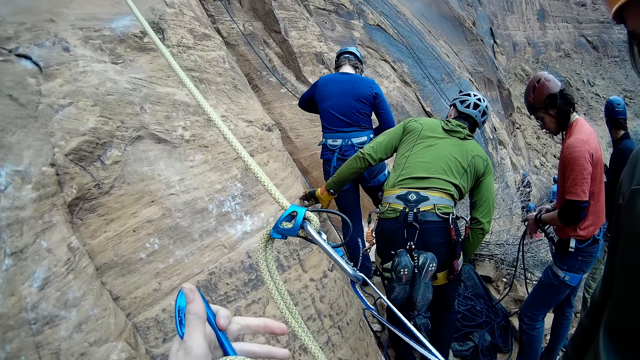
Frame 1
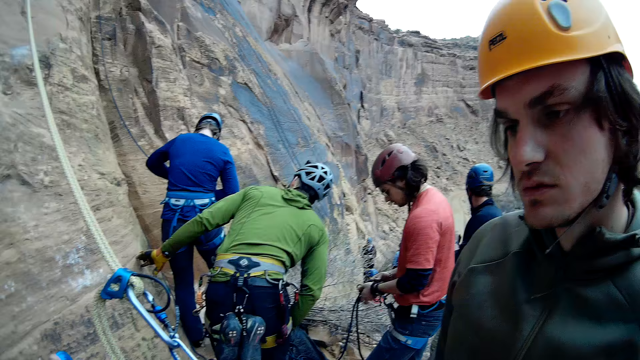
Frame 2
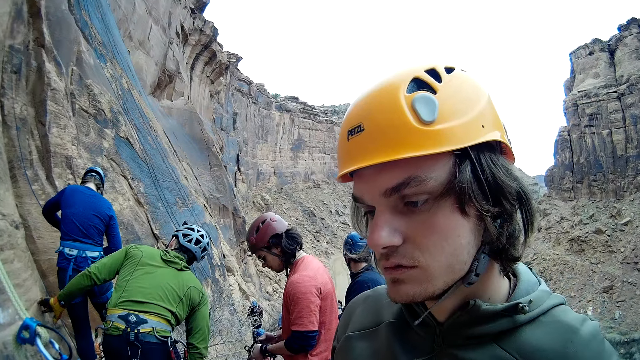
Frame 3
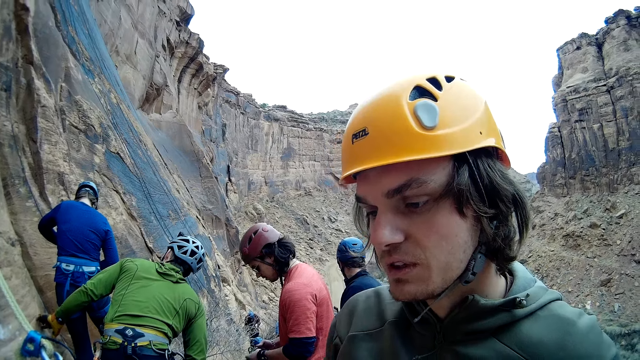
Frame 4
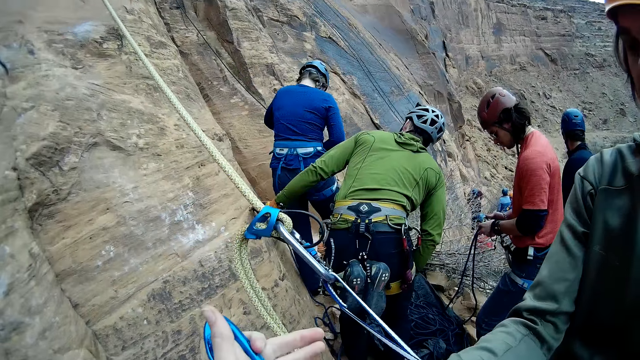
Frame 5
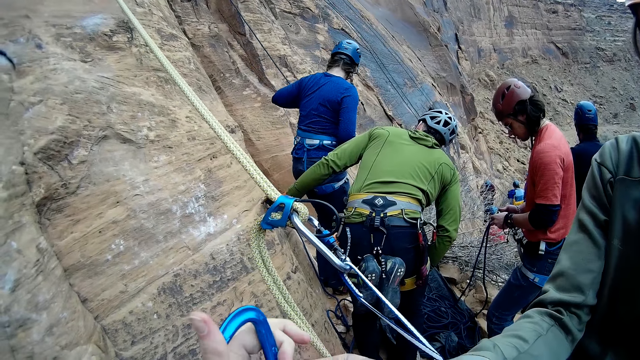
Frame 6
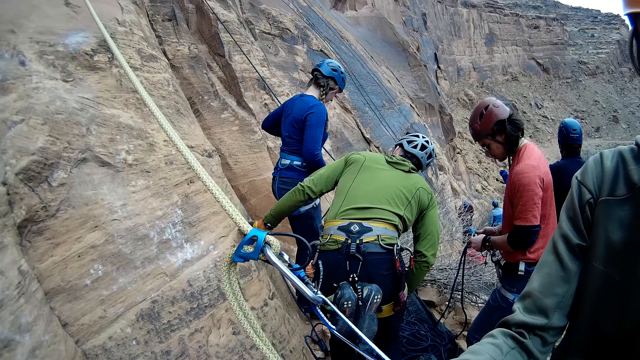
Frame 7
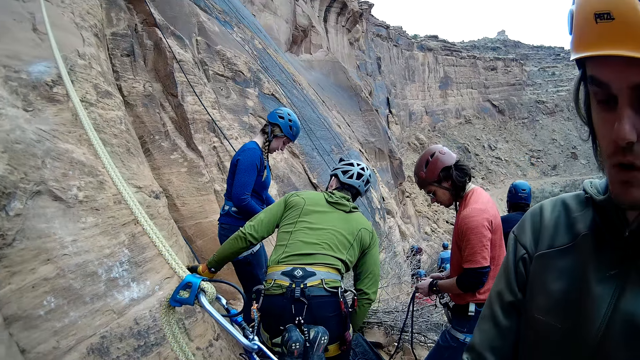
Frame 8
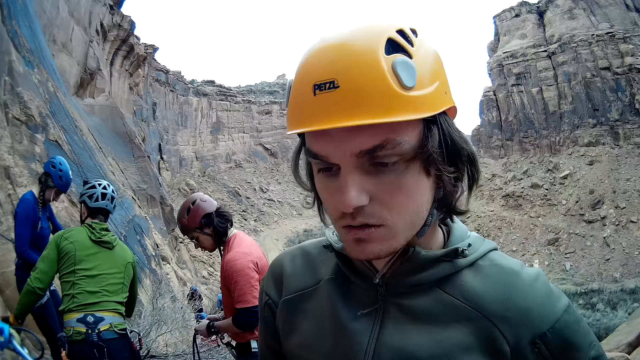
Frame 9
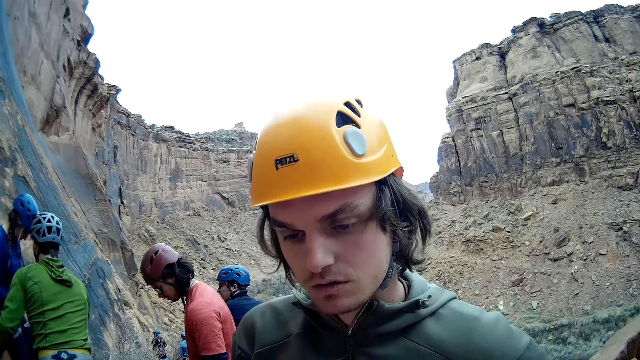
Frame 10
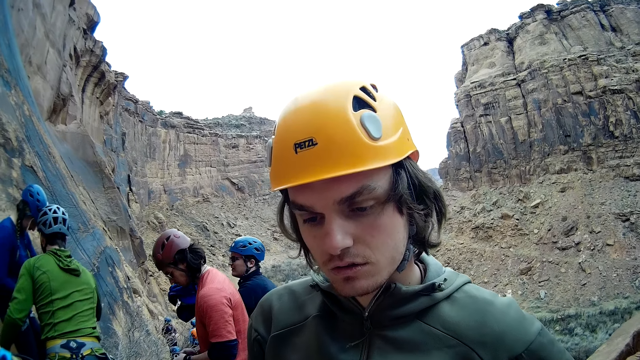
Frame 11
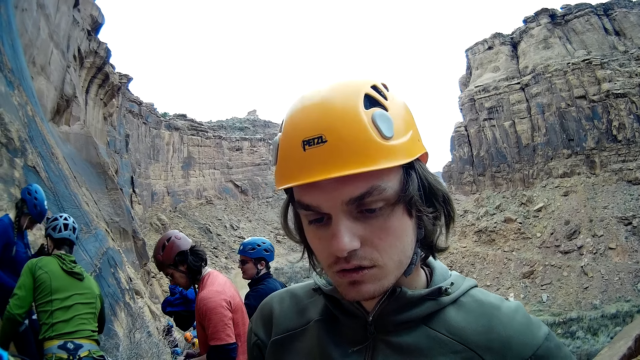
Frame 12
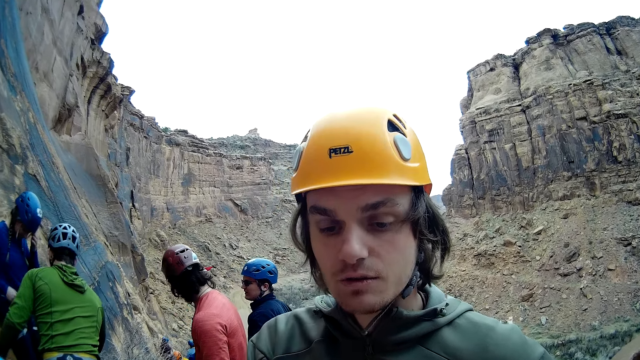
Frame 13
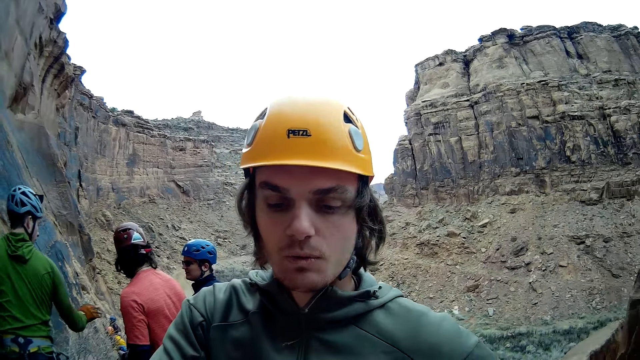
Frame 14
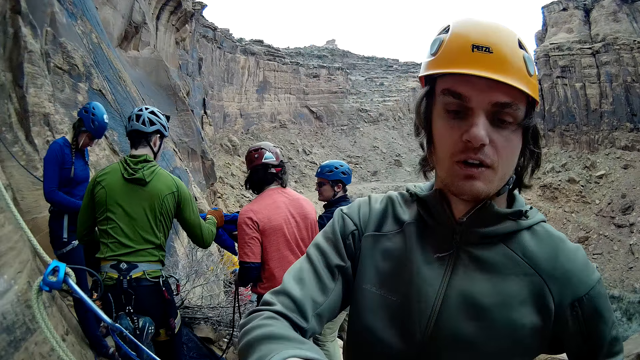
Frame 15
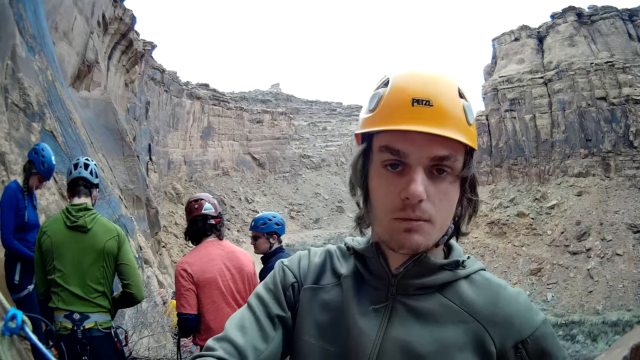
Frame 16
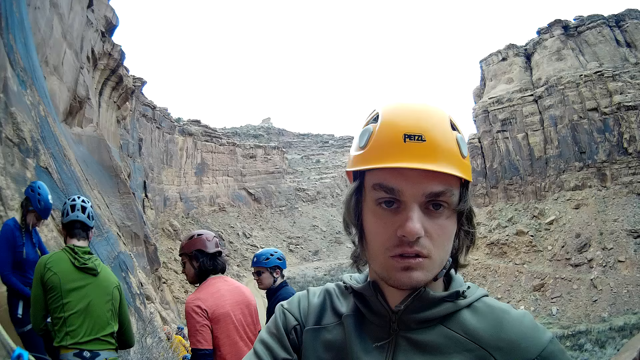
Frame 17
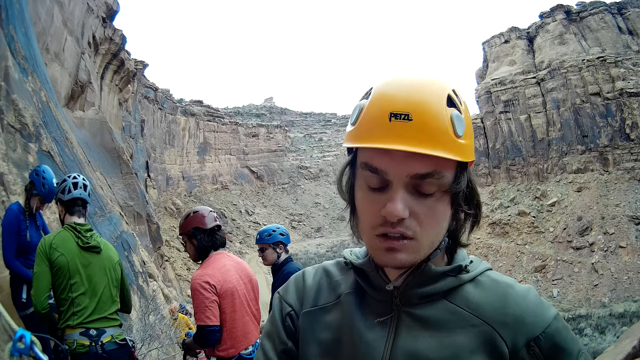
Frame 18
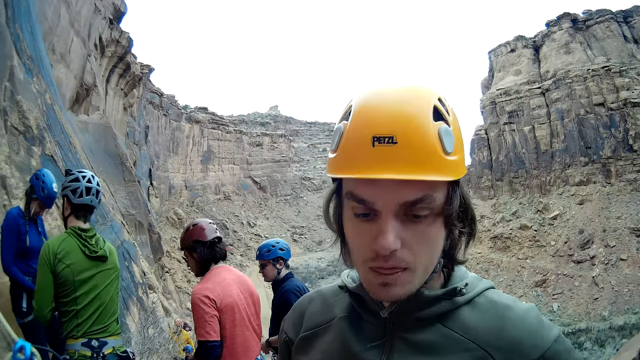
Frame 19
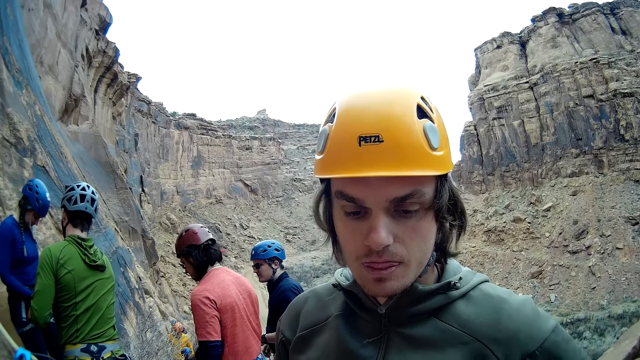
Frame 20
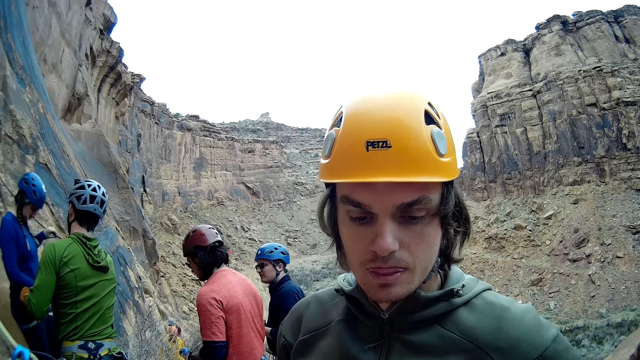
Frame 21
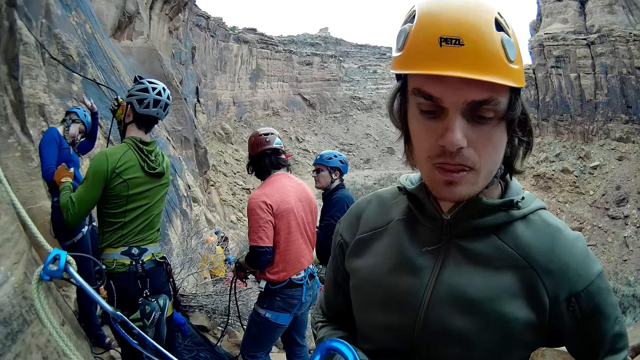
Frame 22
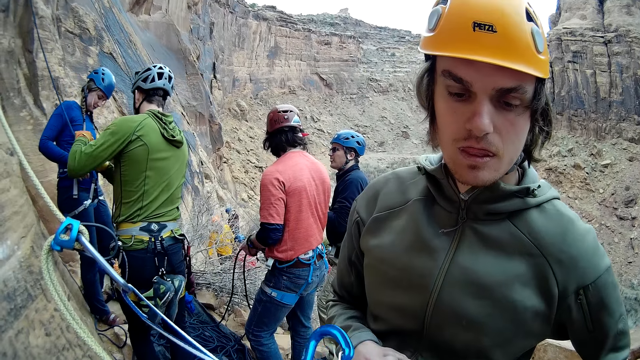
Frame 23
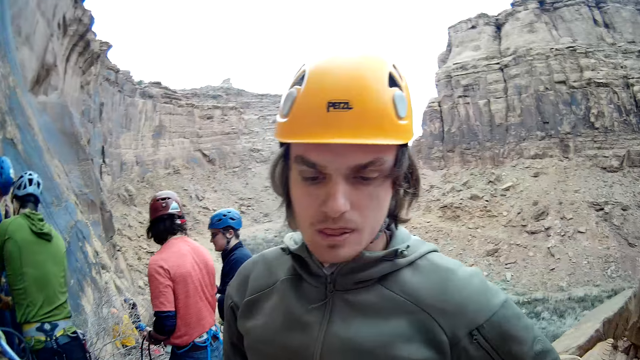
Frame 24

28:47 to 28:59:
The camera wearer discusses with the mountain climber.

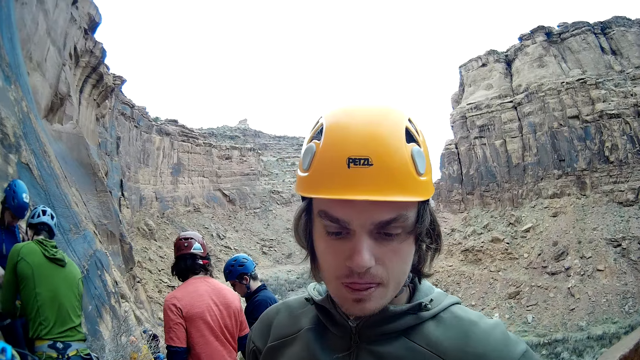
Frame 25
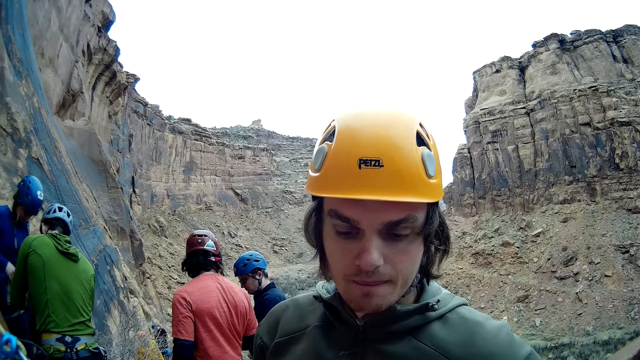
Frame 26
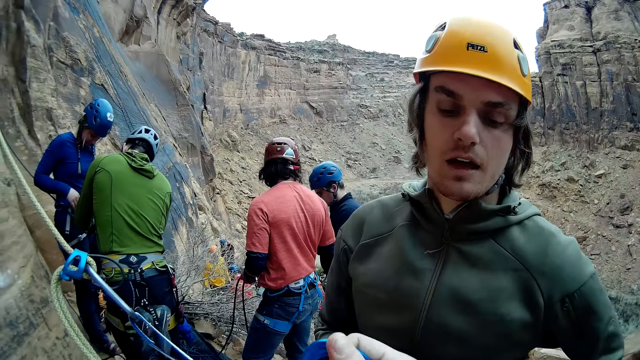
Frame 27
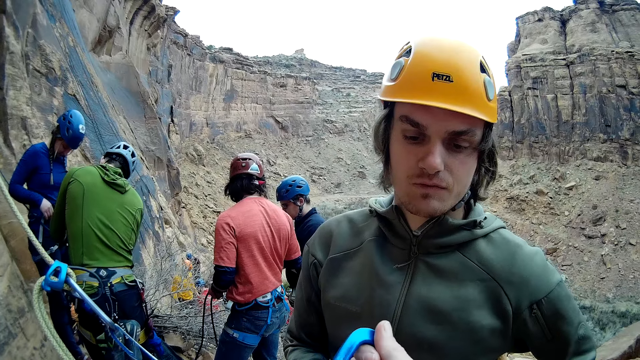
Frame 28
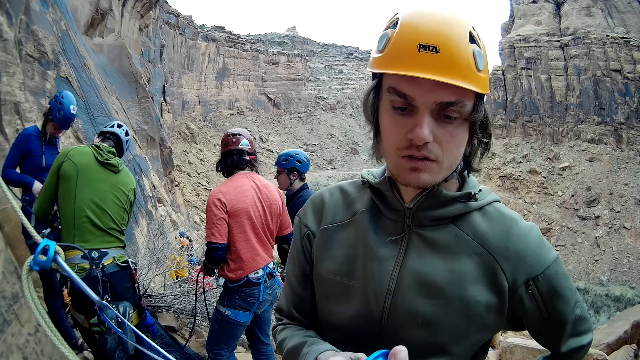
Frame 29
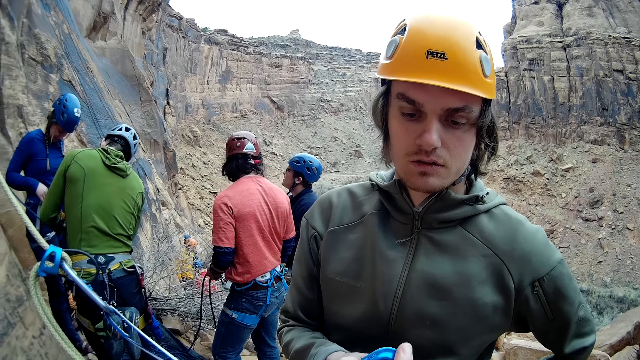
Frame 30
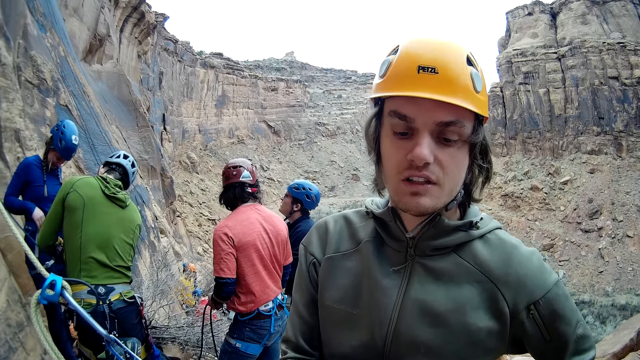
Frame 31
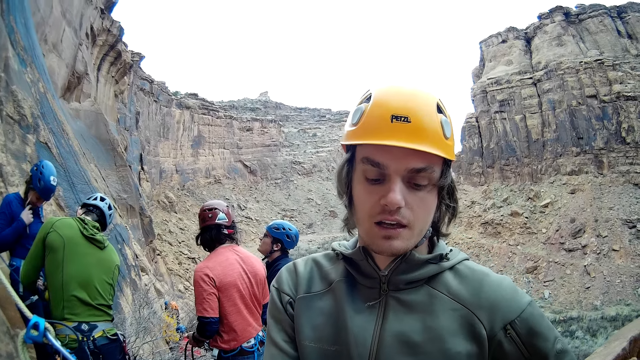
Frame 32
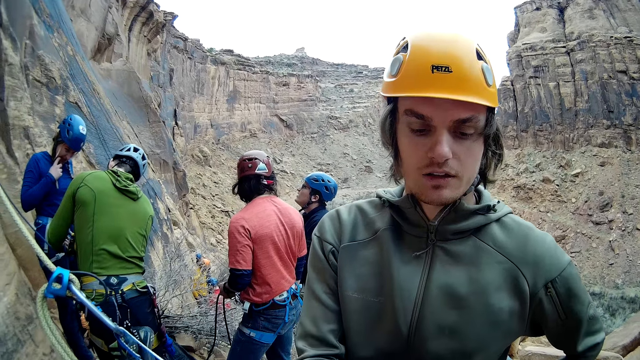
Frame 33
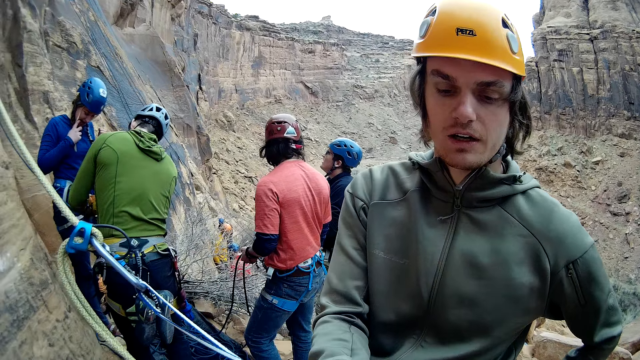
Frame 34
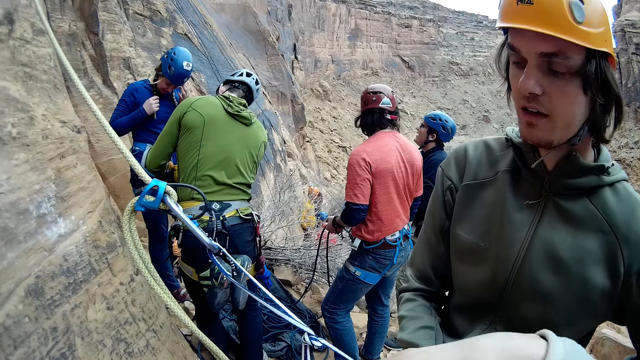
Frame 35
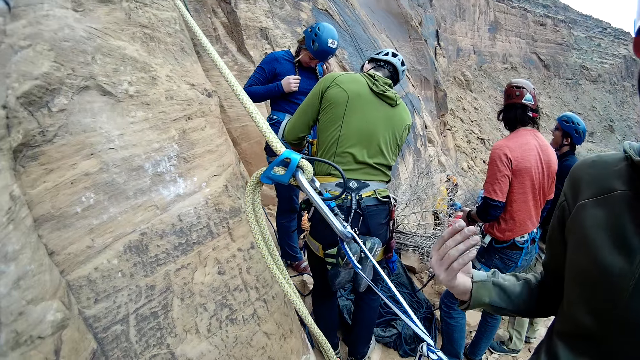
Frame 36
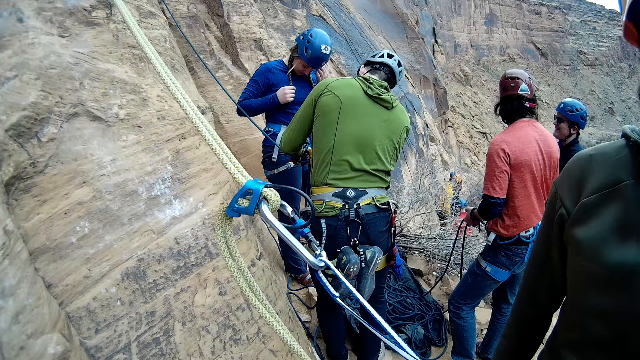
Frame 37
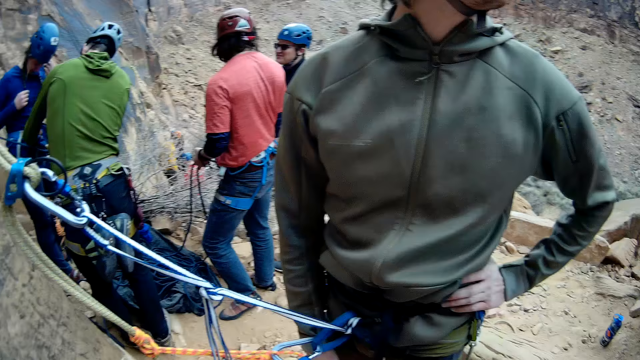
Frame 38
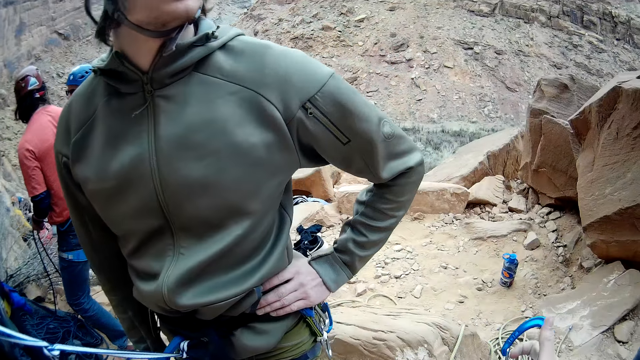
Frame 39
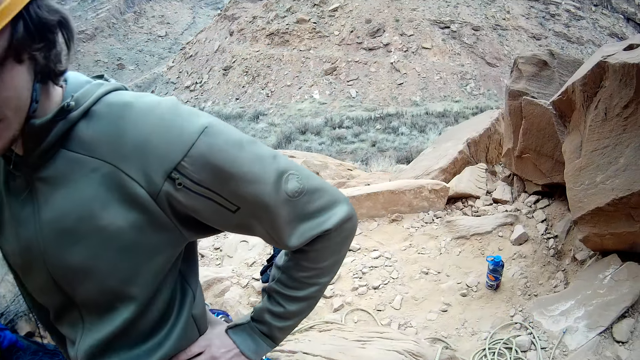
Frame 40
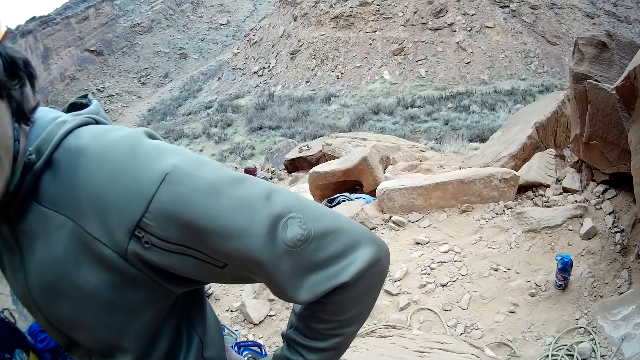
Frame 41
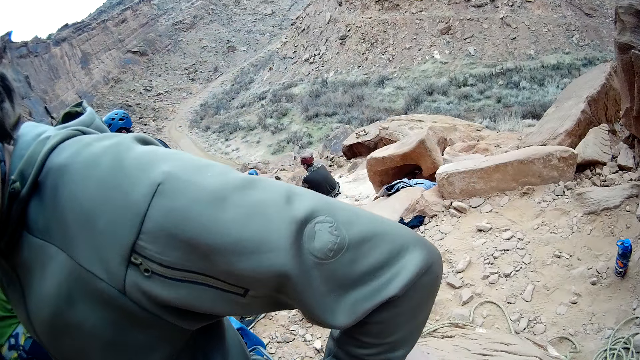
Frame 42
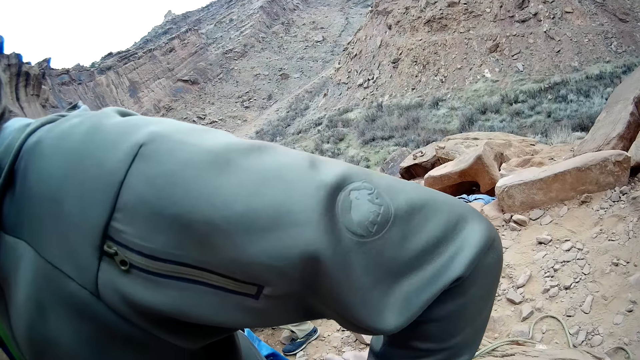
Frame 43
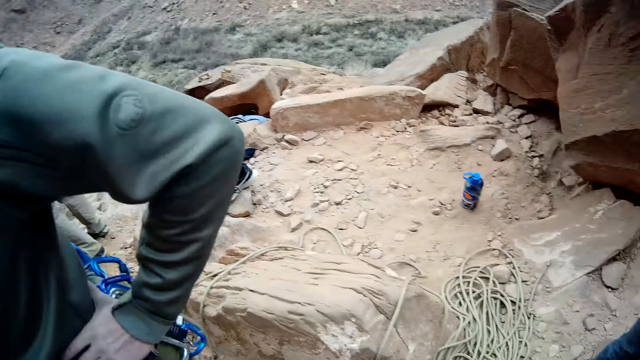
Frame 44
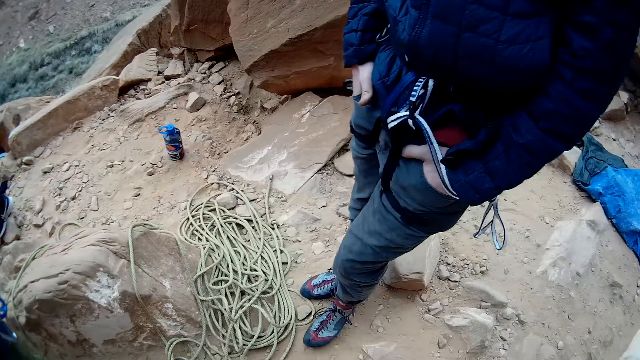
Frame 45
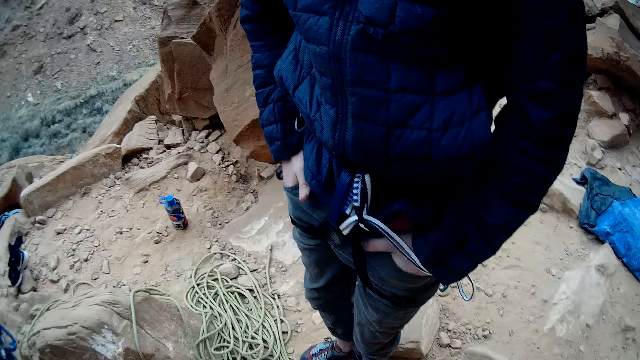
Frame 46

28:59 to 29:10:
The camera wearer fixes the mountain climbing rope for the man.
